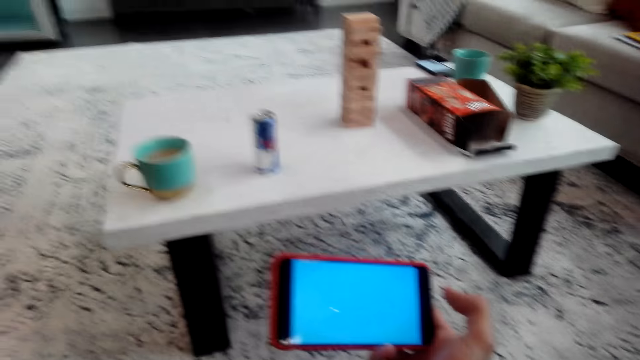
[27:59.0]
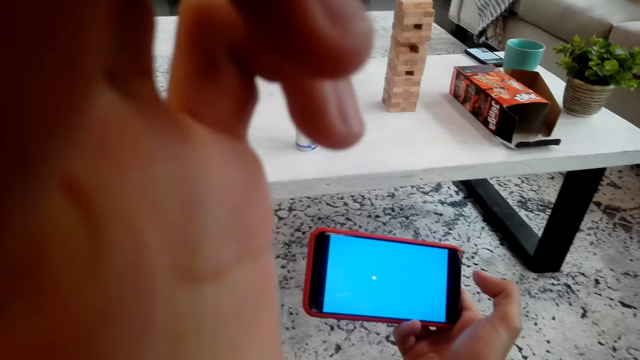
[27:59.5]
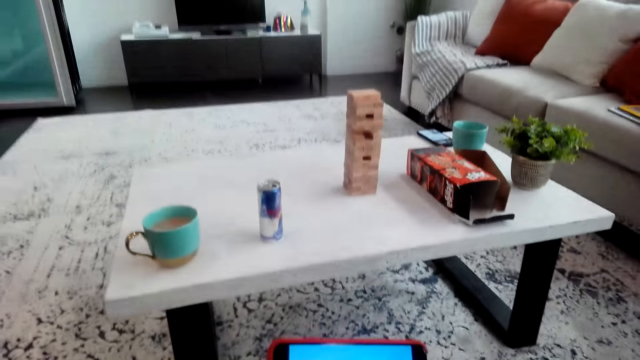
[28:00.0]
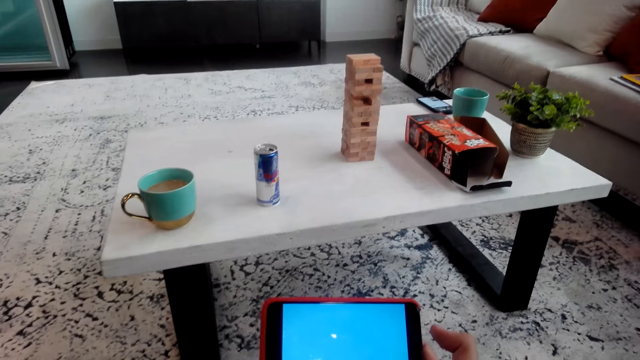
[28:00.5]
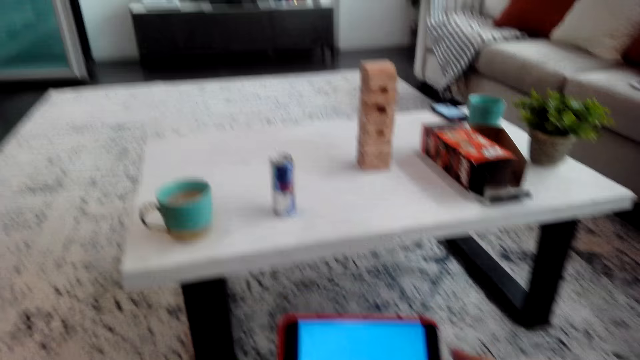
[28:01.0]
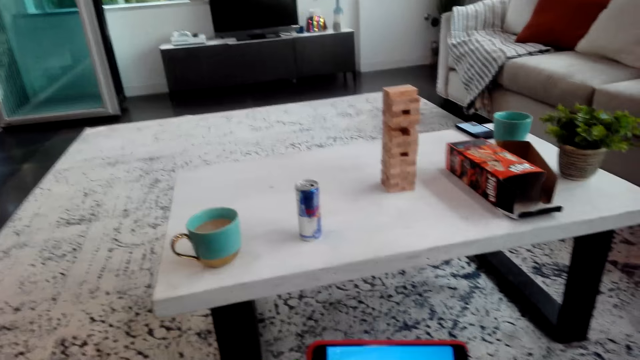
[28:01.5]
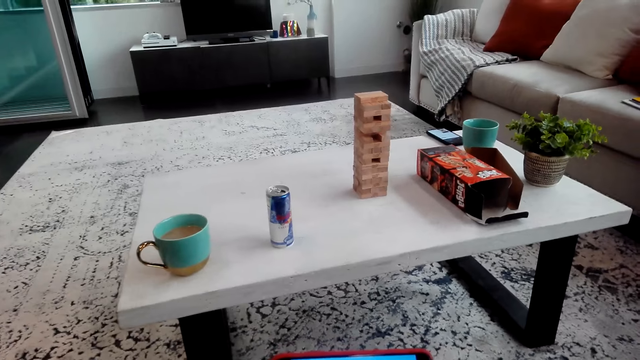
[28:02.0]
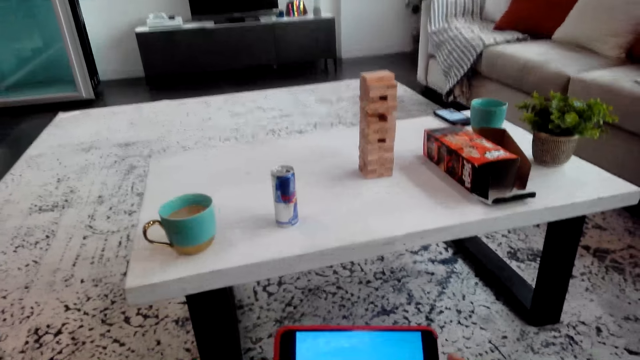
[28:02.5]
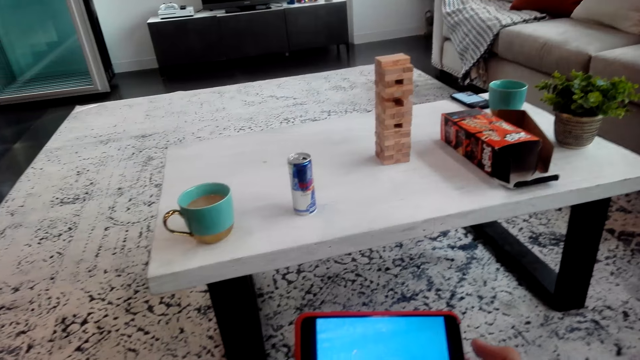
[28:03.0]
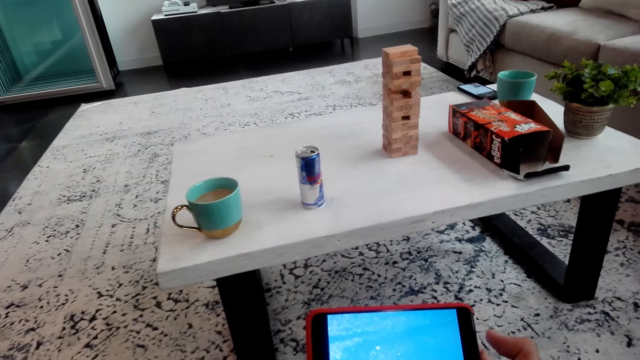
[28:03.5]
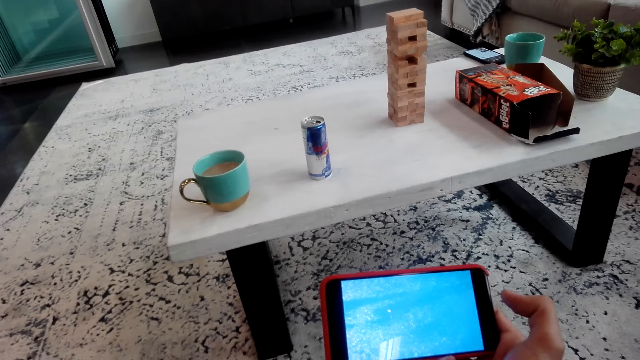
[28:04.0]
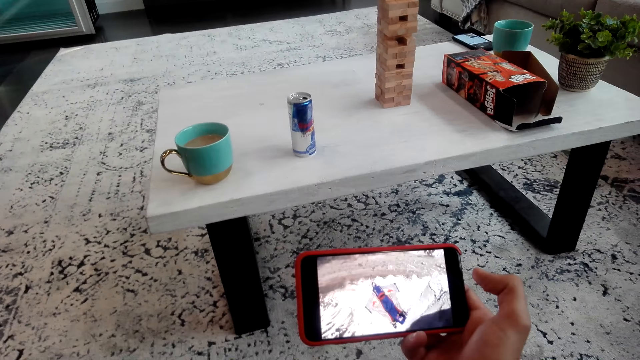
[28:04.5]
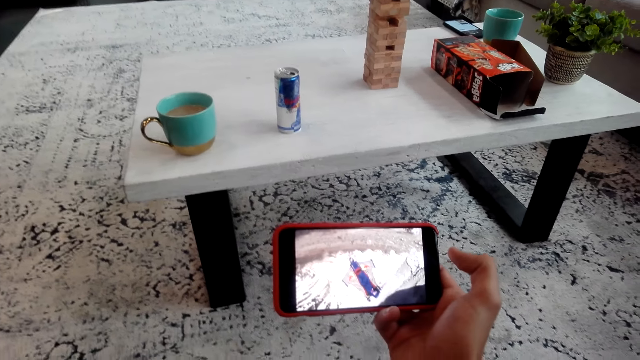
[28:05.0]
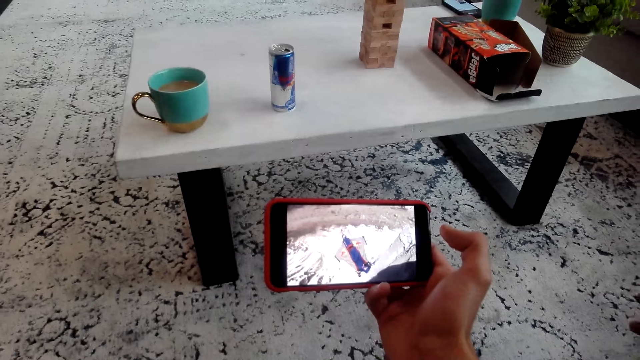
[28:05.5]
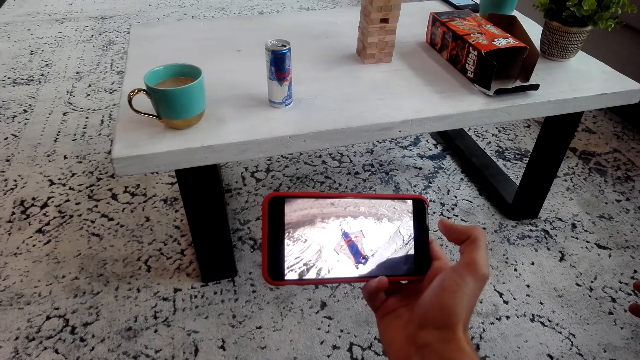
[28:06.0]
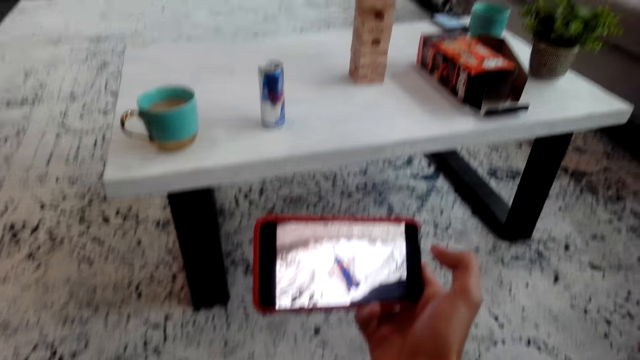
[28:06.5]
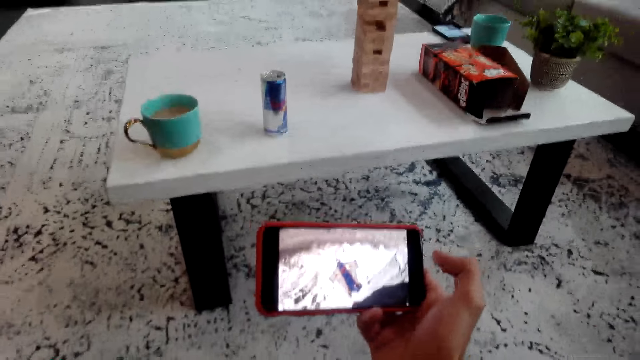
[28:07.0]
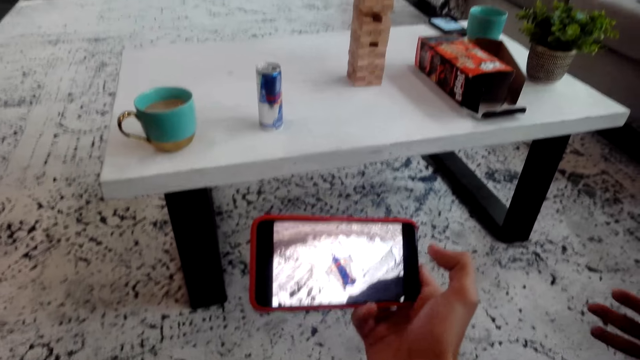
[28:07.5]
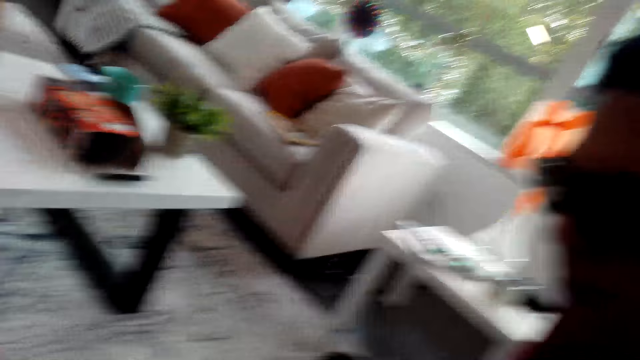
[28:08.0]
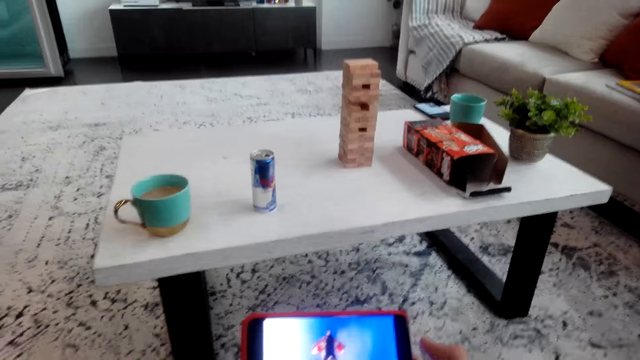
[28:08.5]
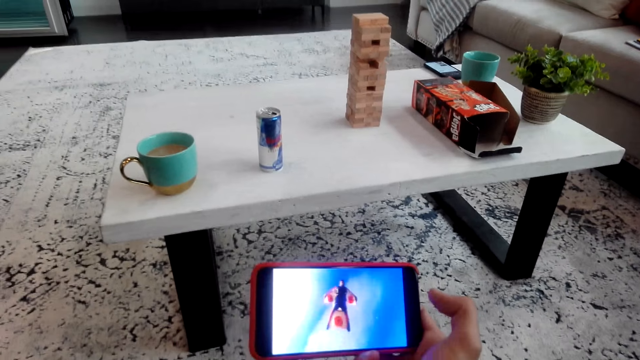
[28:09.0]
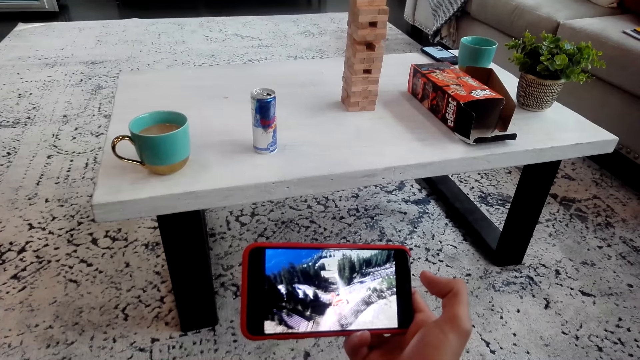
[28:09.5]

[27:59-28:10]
The camera wearer holds the phone. He moves his hand. He watches from the cellphone. A man gestures with his hand.

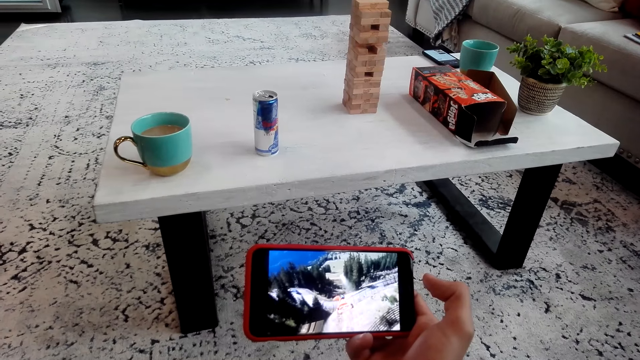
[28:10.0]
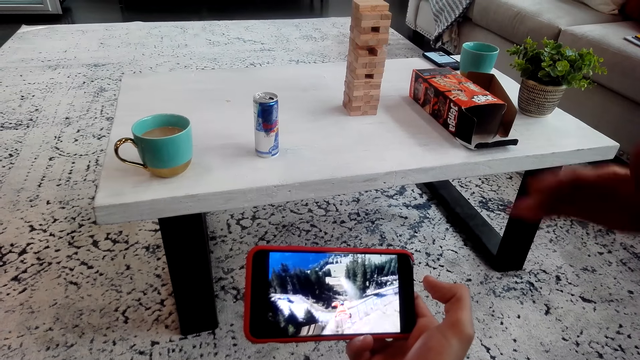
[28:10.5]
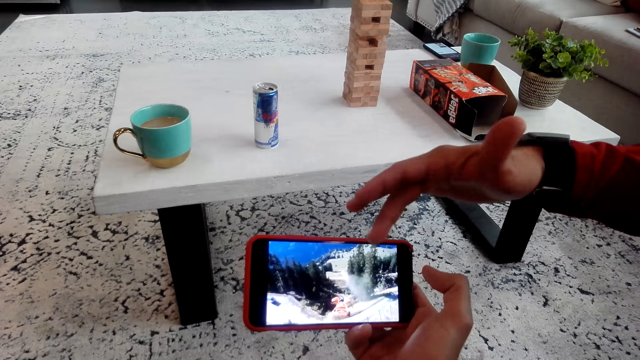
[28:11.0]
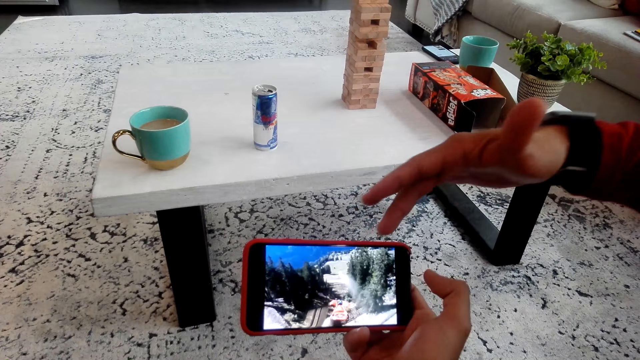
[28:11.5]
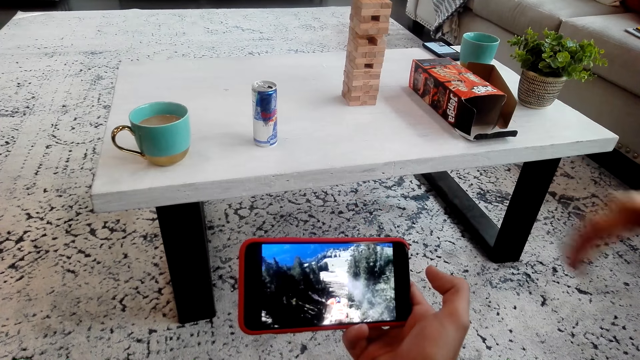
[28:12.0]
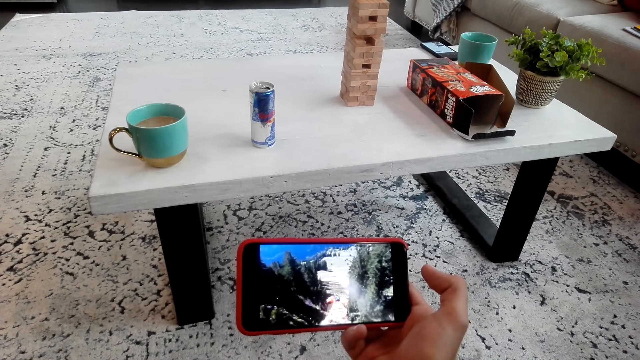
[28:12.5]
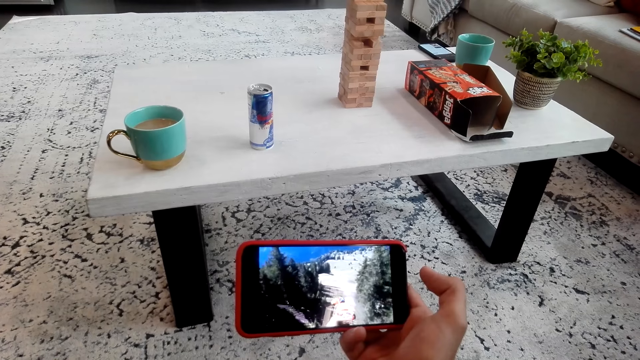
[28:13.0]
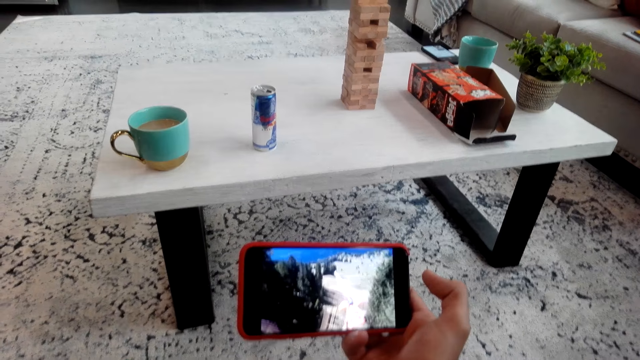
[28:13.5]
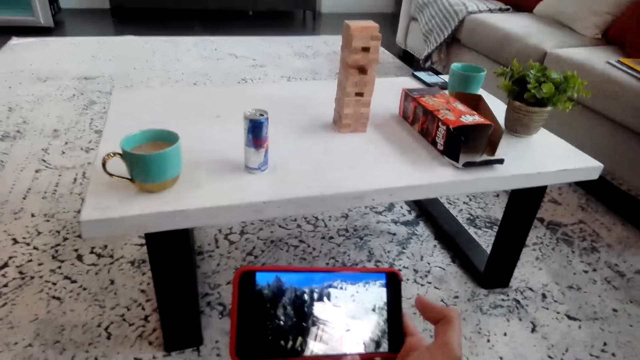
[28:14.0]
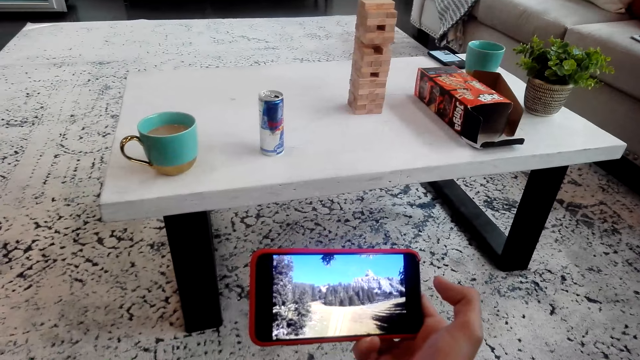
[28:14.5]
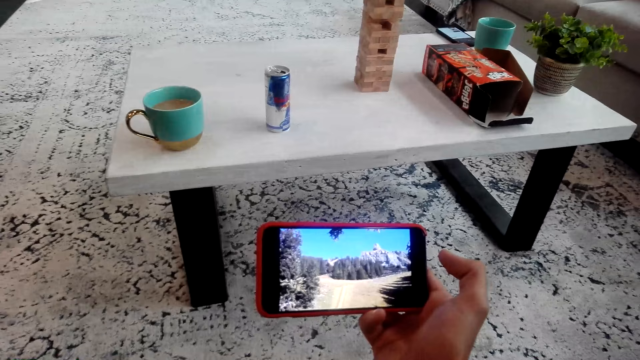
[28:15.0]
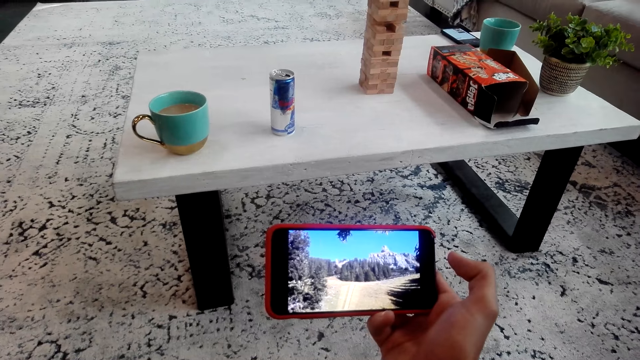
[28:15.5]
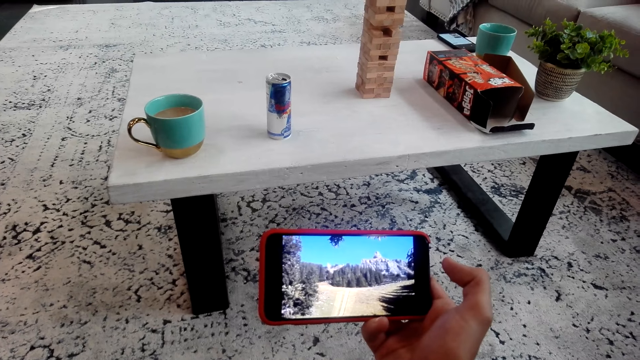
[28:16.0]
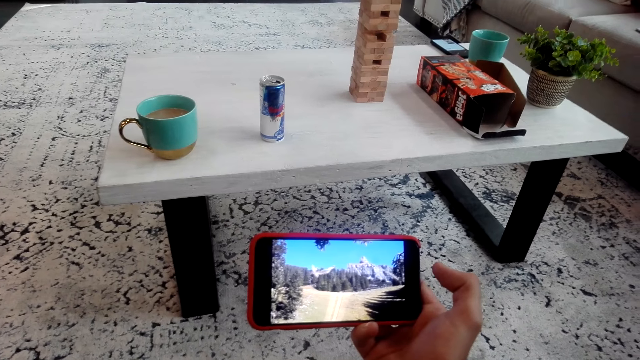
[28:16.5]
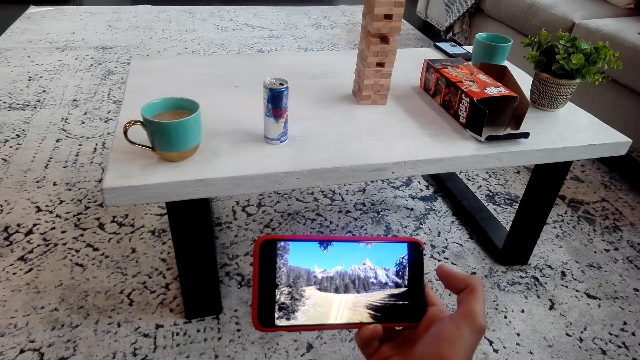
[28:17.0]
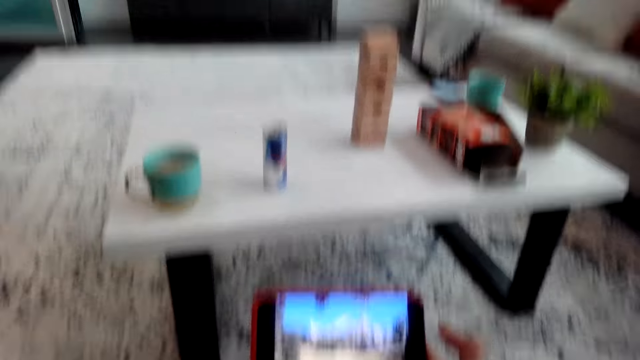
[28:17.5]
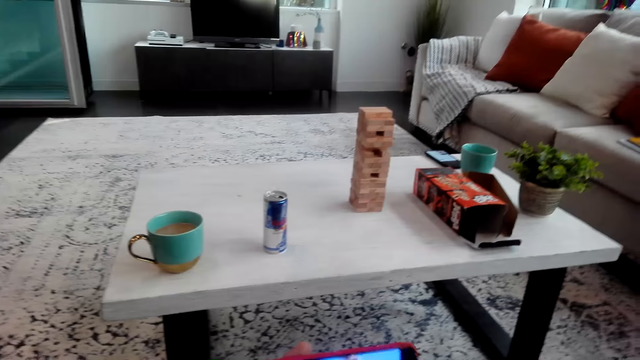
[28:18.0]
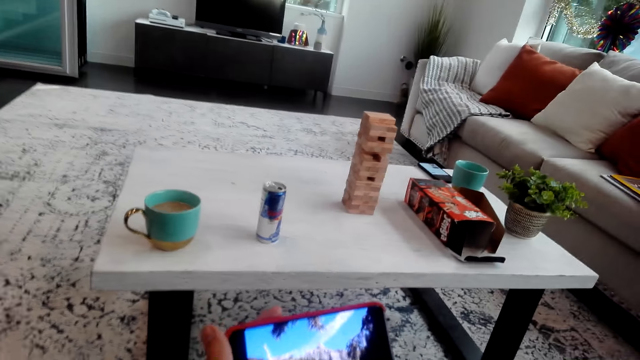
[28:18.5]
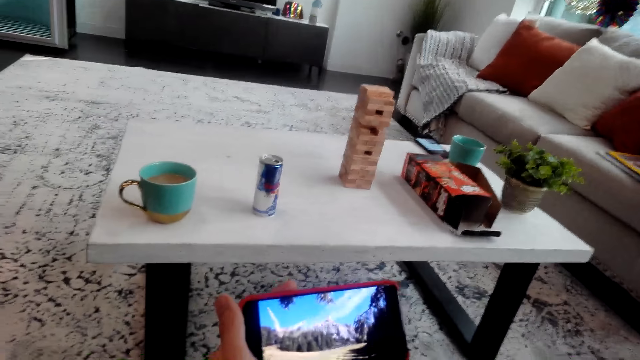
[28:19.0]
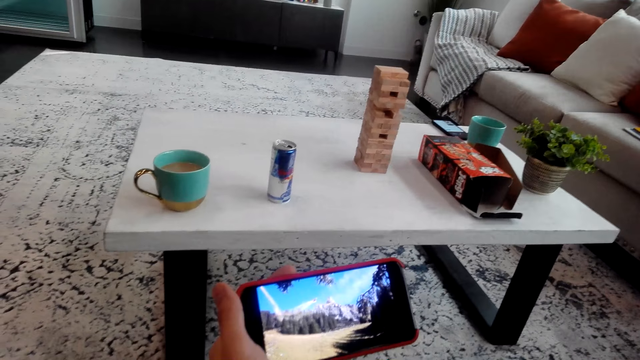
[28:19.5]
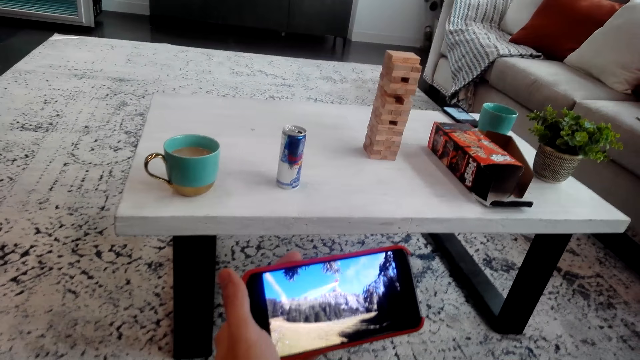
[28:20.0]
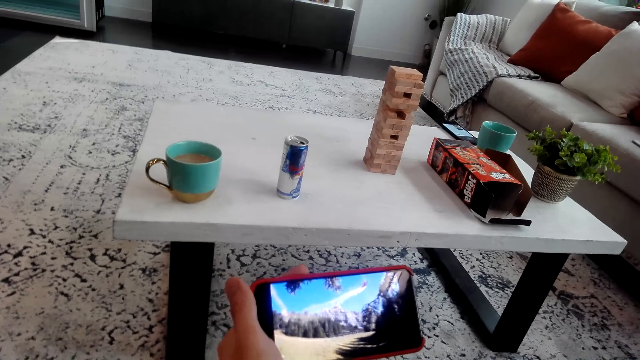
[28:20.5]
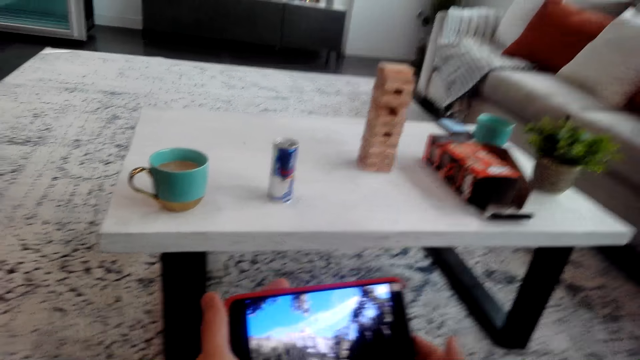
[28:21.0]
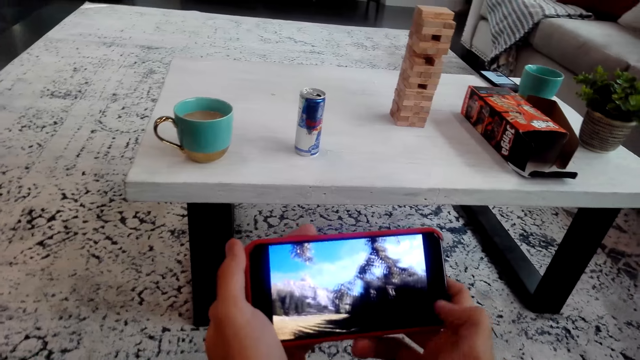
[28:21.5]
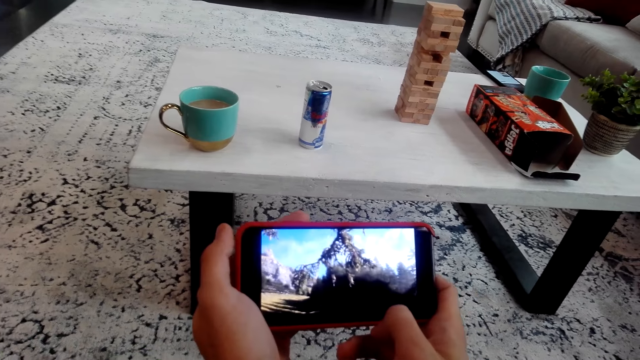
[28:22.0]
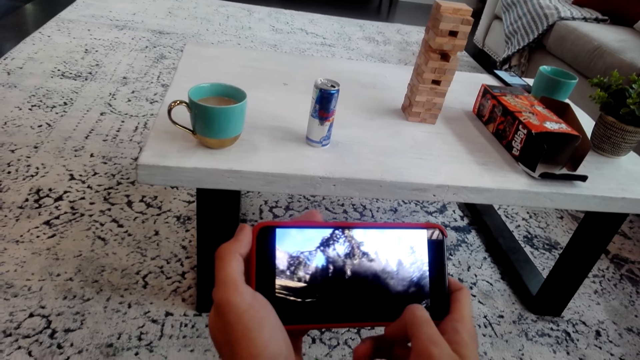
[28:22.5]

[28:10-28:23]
A man points at the screen. The camera wearer watches from the cellphone.
